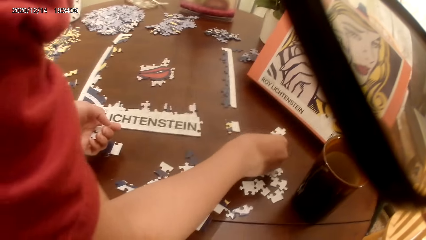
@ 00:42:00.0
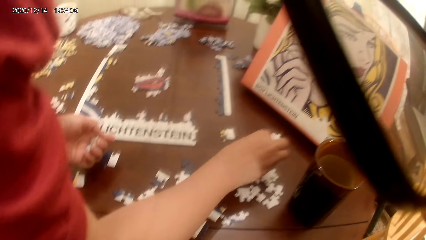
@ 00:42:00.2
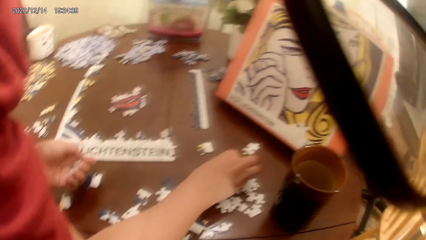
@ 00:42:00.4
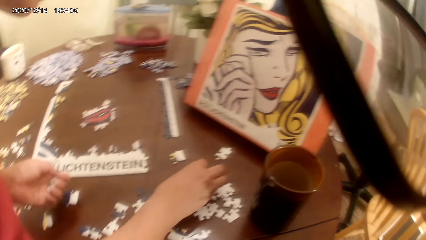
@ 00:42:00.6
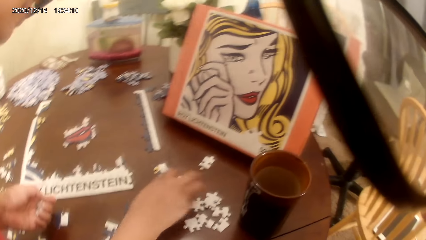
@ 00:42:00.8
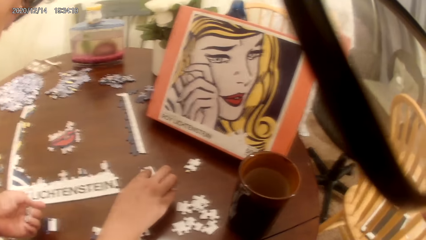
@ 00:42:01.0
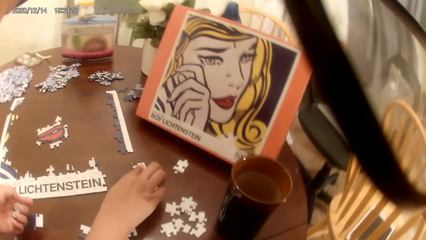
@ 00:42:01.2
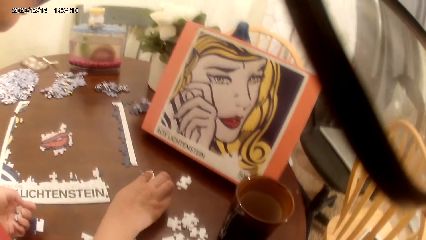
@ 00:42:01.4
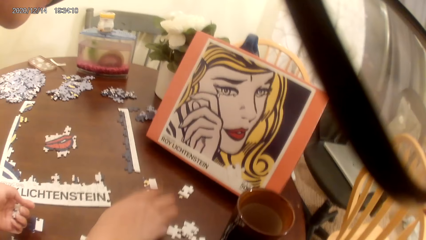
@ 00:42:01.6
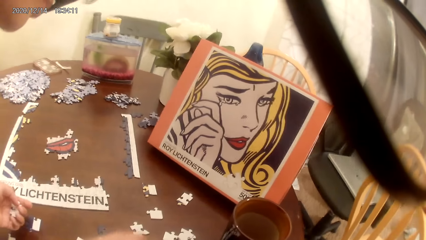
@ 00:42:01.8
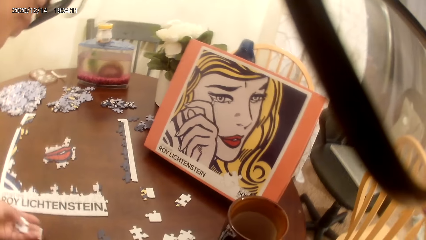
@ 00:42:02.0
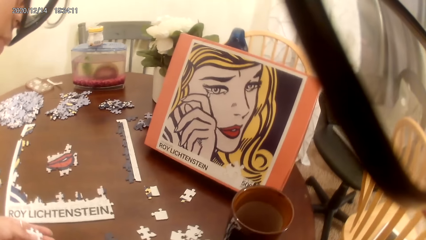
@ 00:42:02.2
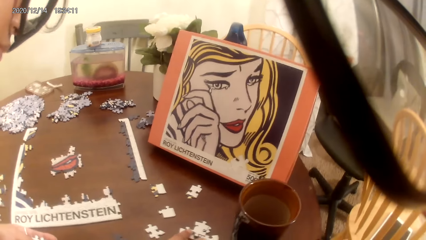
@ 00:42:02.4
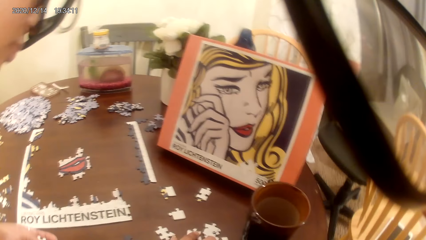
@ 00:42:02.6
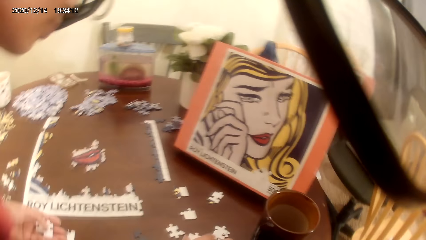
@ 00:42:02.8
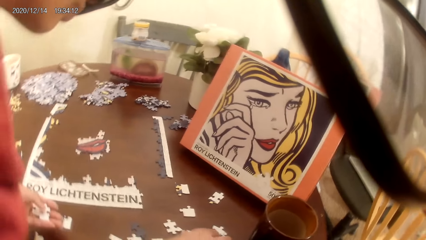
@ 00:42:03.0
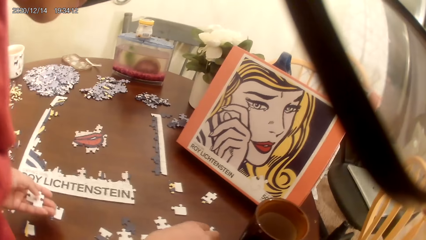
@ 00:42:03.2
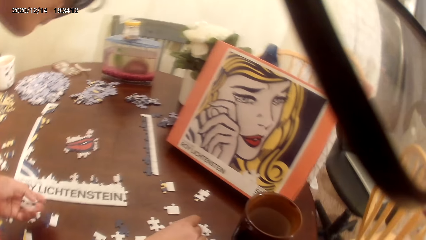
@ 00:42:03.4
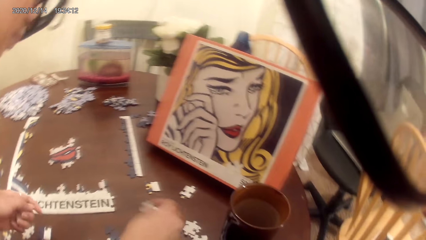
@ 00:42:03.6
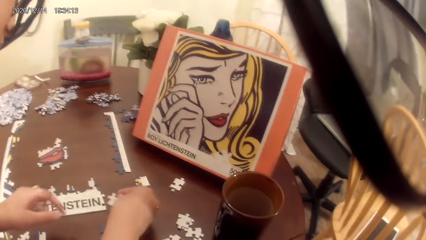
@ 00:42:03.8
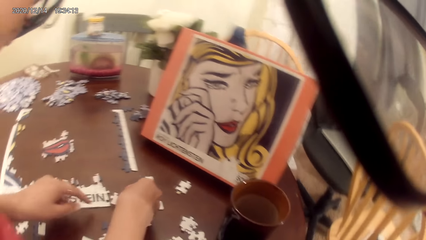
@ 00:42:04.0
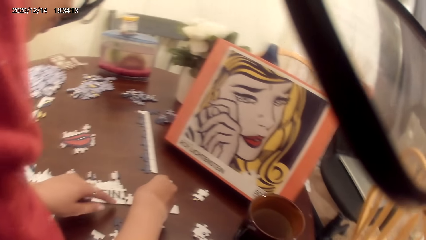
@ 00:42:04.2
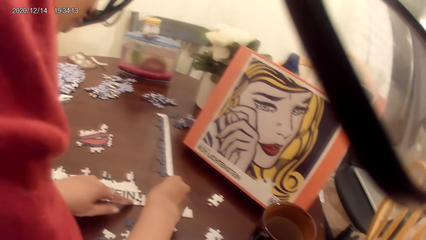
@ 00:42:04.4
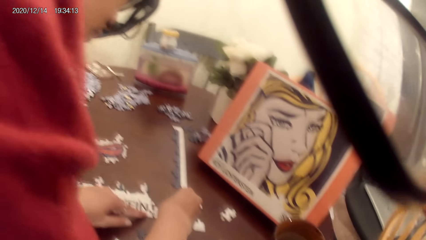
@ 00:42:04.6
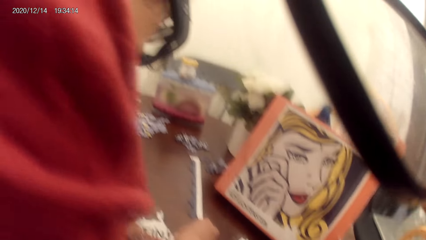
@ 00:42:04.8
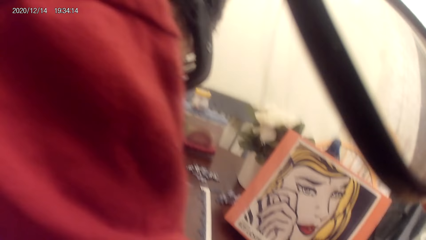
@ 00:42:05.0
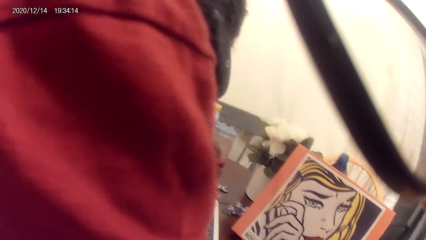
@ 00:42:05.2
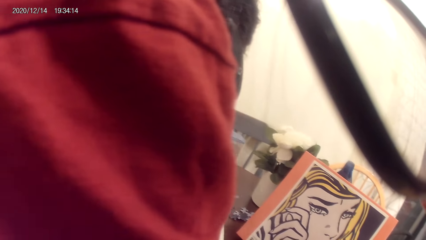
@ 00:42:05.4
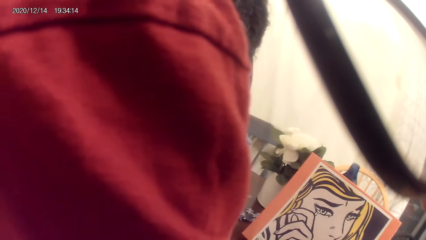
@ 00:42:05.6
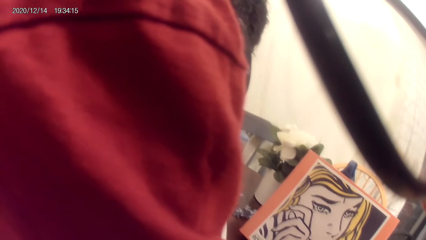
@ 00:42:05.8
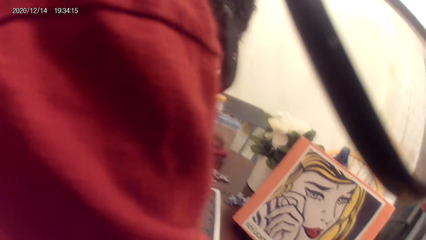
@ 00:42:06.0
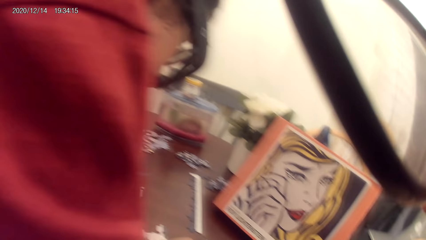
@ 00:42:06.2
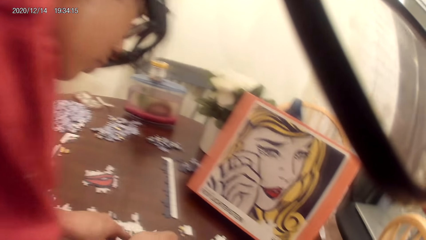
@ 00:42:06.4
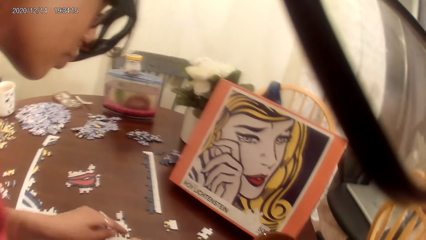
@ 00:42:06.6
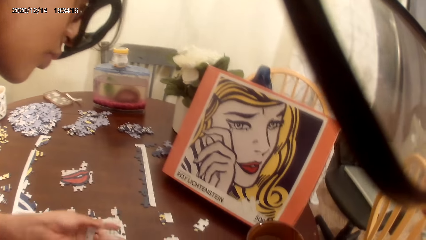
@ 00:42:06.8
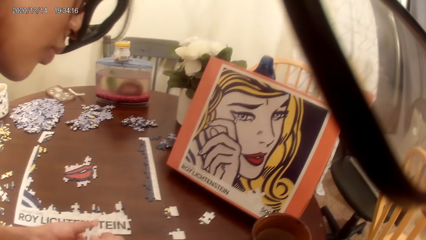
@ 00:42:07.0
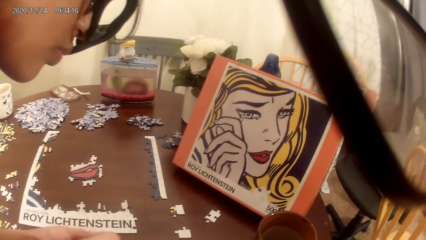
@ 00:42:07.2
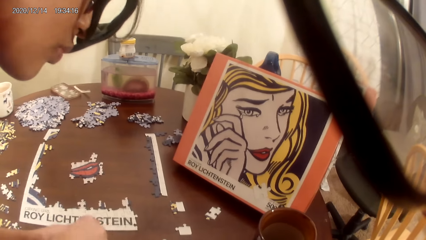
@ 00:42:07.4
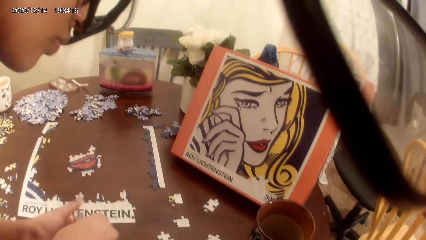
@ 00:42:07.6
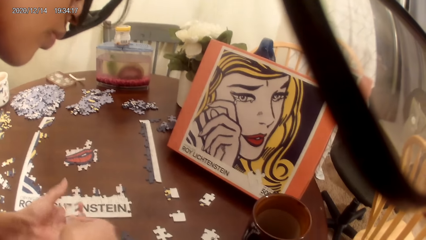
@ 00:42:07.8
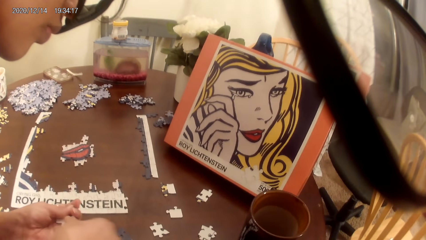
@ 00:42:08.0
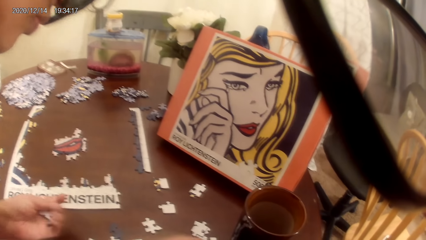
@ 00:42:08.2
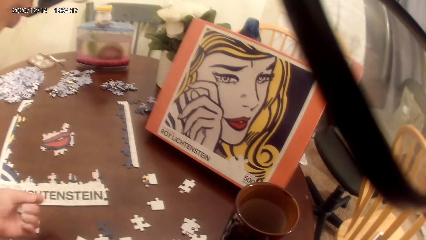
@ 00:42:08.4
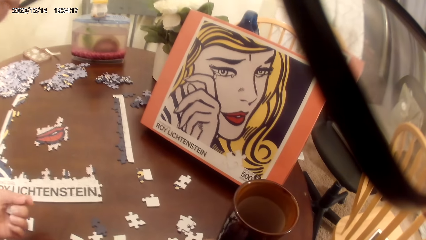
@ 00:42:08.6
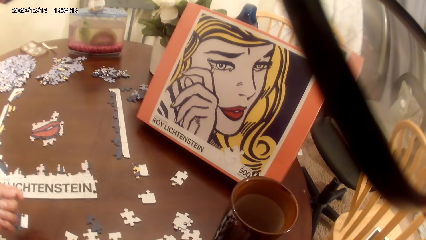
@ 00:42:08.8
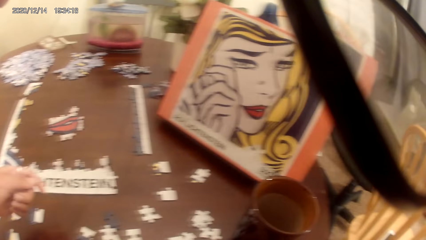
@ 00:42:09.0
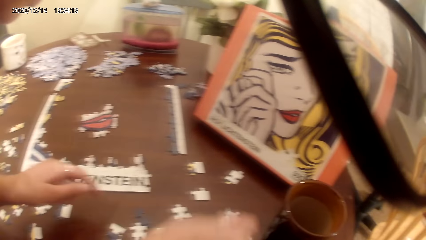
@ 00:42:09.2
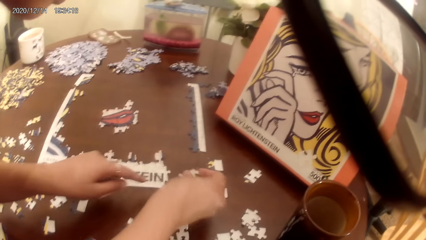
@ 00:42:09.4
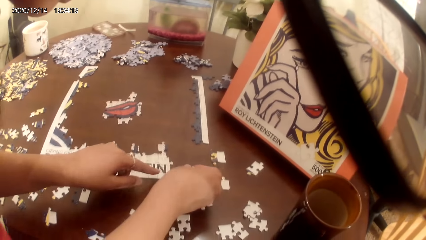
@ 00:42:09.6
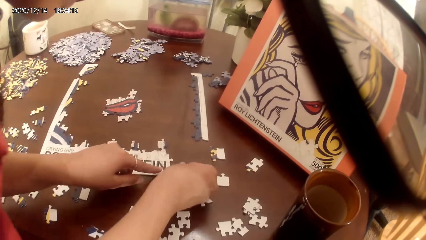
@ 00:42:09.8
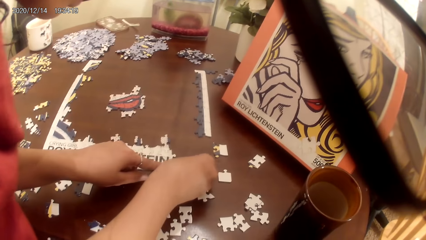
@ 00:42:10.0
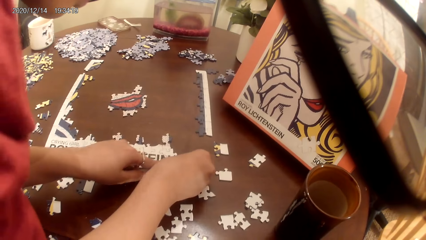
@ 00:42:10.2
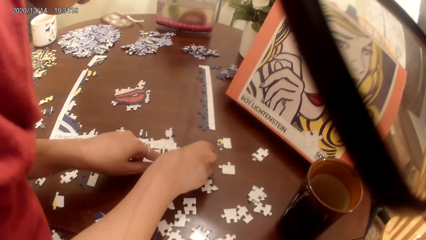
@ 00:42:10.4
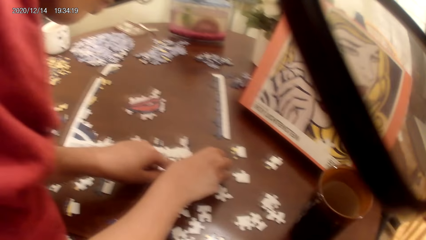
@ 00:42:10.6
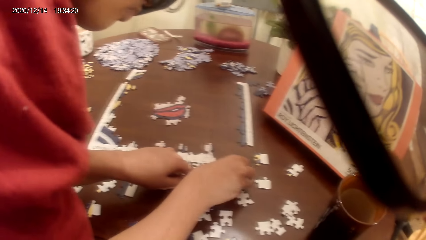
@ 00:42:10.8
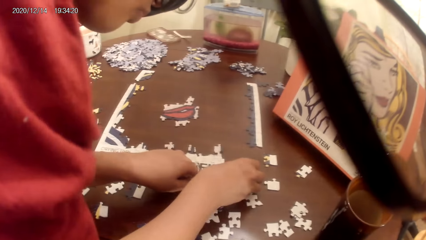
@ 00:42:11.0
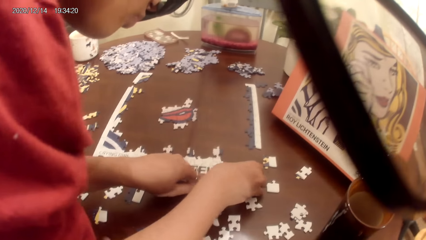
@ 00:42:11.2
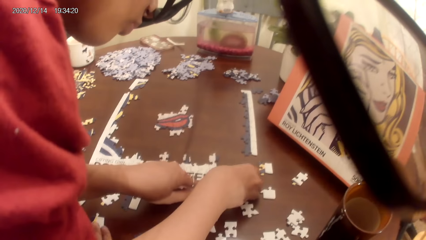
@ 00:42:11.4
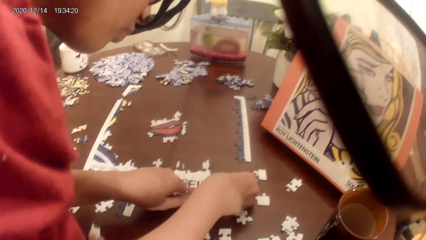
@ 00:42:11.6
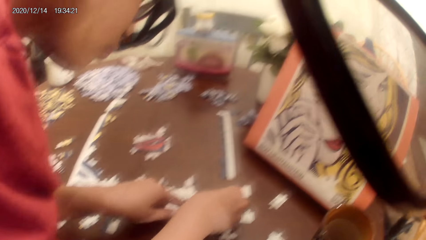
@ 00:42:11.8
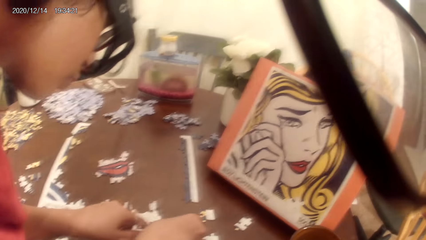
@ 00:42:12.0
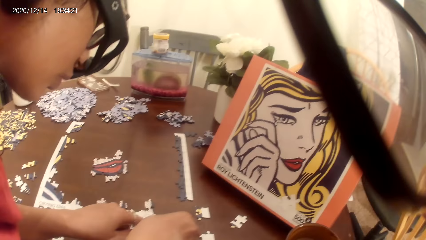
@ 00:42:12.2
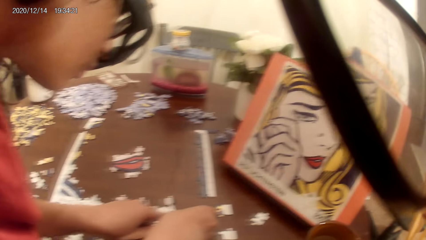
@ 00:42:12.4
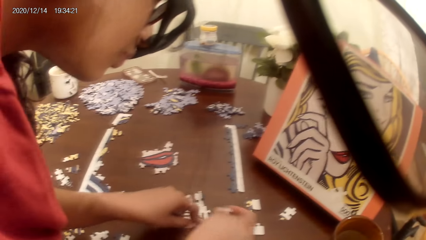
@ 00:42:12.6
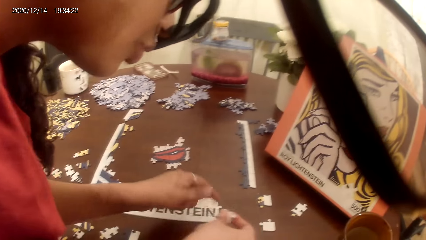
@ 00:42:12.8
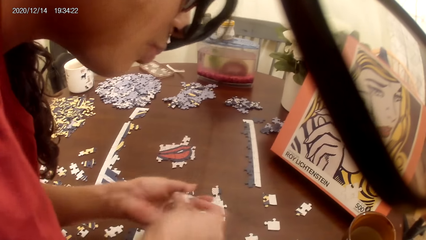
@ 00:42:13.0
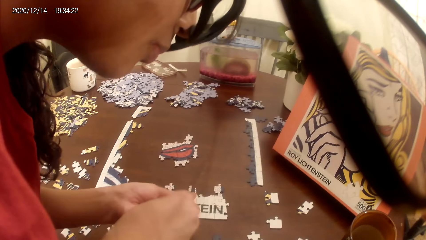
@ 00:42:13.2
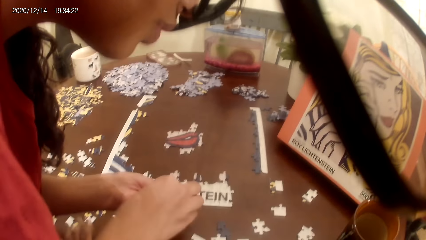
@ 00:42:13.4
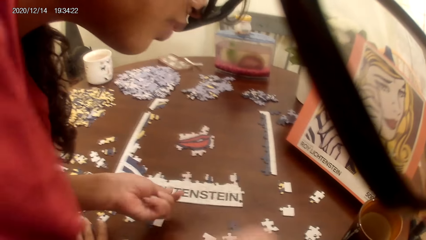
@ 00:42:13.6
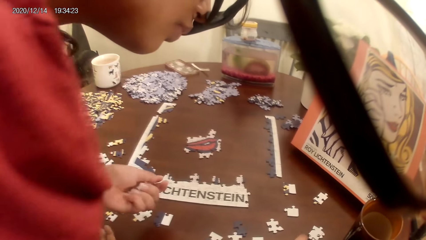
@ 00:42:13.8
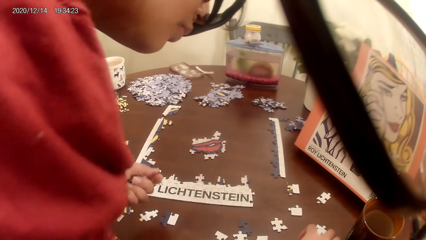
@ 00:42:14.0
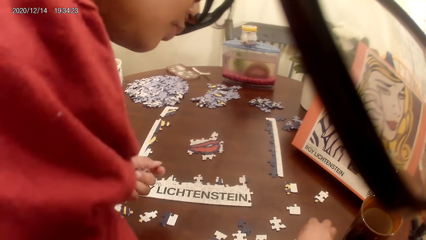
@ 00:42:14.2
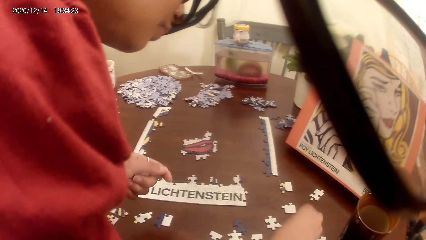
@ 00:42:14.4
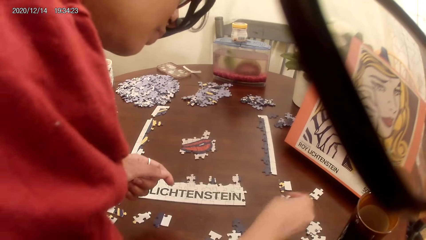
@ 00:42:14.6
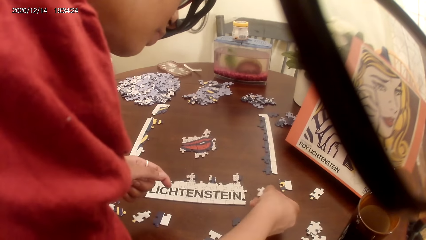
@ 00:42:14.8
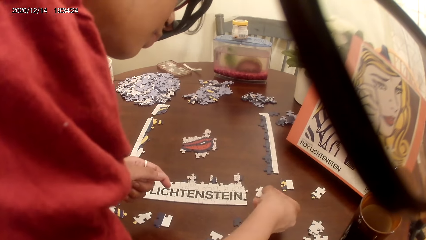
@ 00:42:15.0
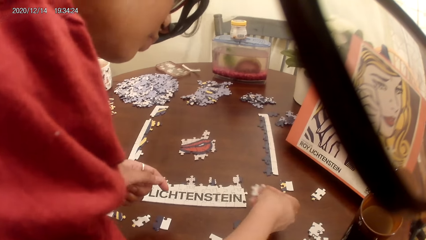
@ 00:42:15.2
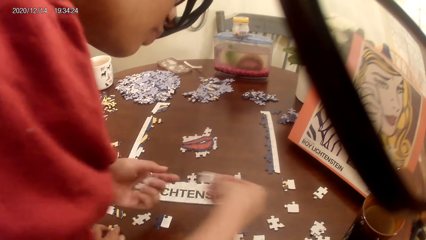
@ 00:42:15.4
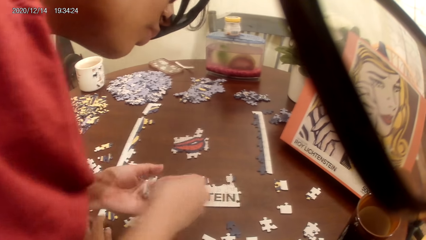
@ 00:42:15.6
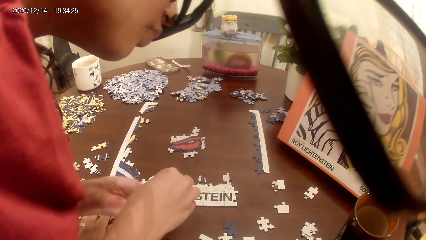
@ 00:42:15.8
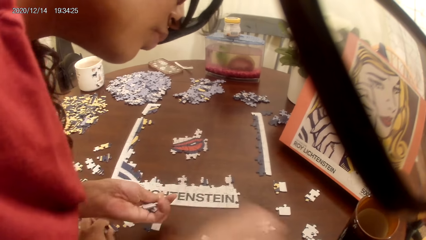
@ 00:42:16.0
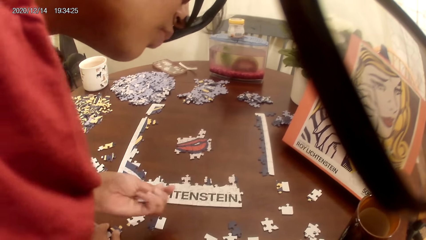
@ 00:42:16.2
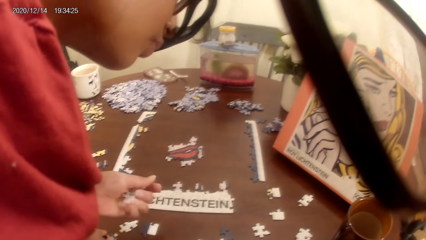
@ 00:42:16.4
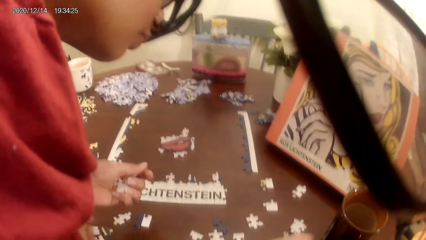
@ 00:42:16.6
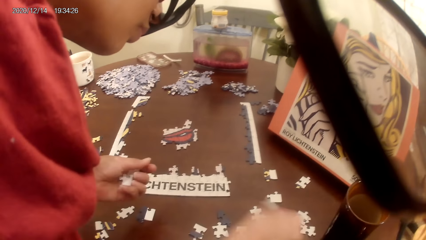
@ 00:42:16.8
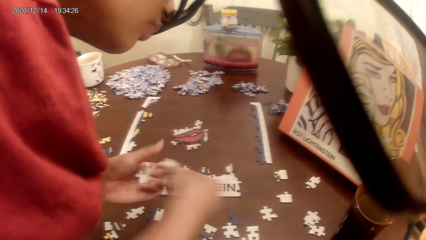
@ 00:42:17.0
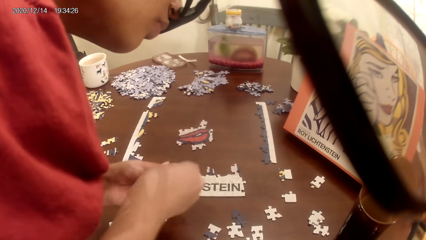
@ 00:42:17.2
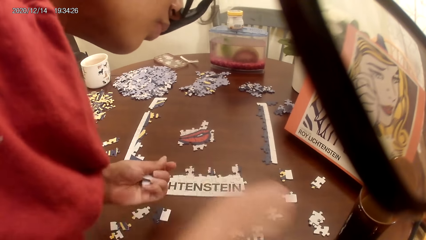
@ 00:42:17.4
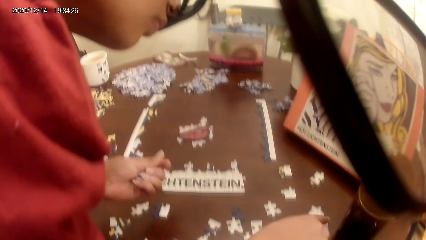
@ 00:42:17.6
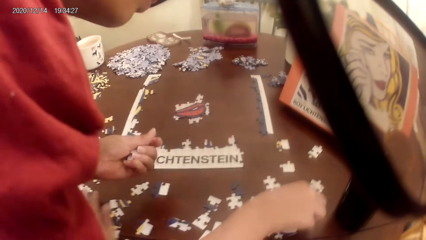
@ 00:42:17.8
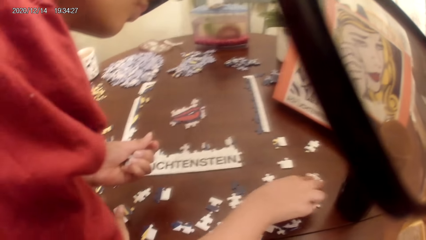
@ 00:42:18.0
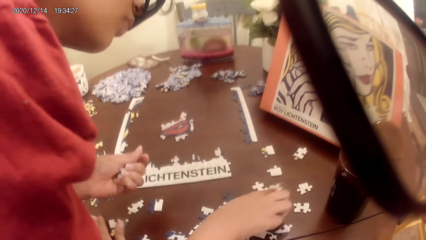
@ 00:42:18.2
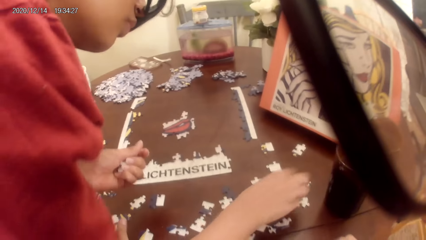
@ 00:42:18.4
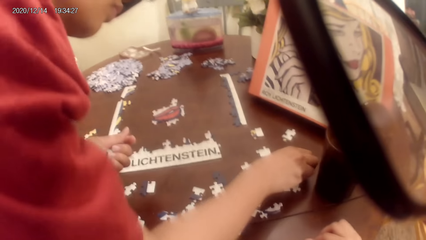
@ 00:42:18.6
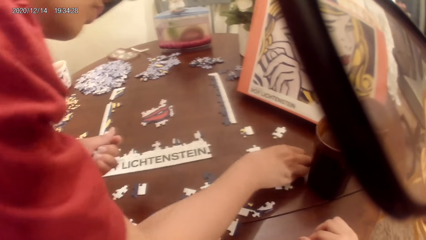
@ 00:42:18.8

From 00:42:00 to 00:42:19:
The camera wearer sings. They play a jigsaw puzzle game with a woman. The woman picks puzzles on the table. The camera wearer sings. They play a jigsaw puzzle game with the woman.
